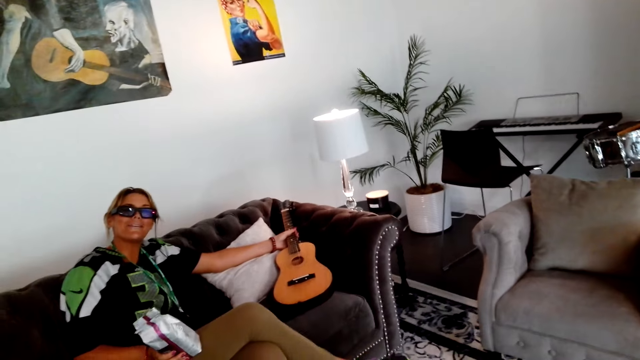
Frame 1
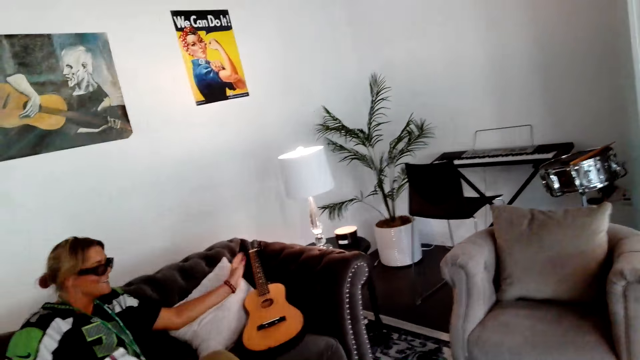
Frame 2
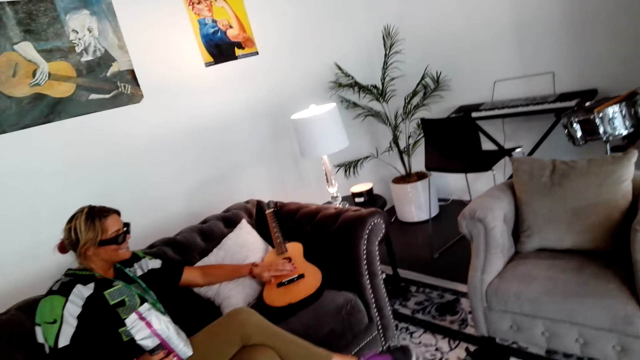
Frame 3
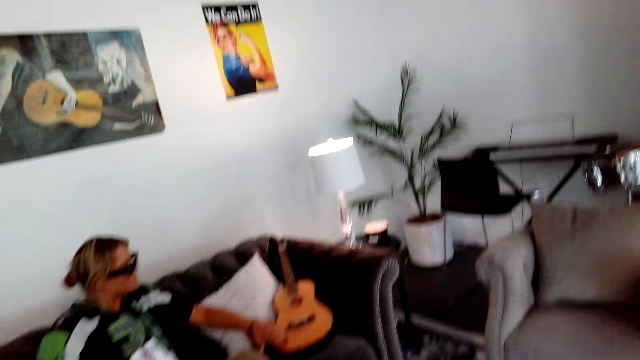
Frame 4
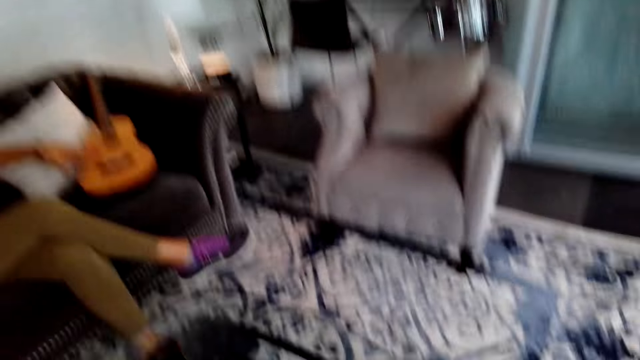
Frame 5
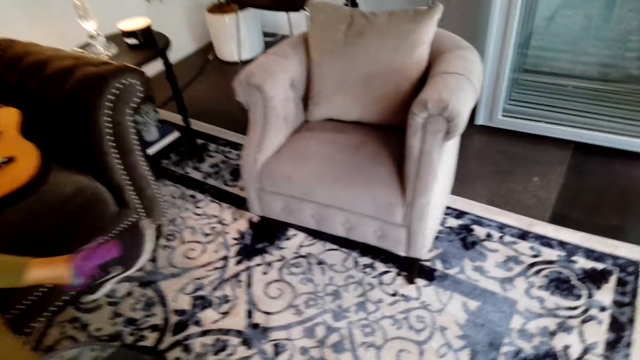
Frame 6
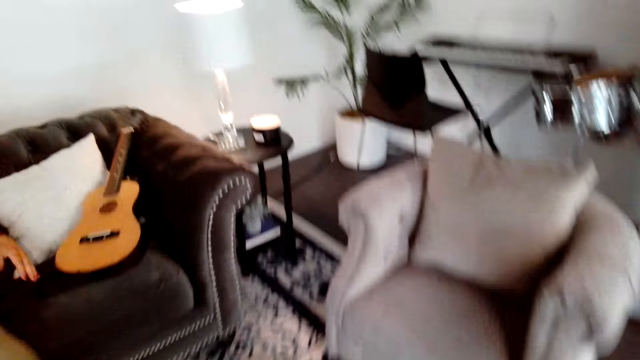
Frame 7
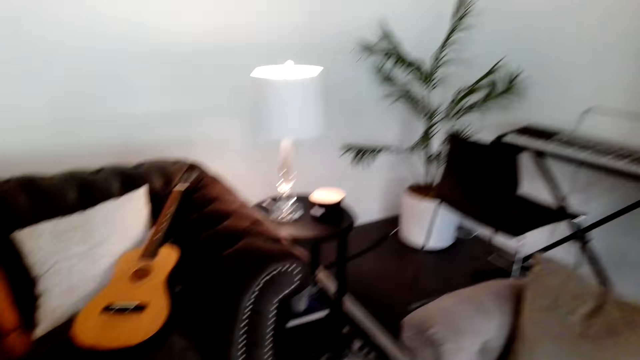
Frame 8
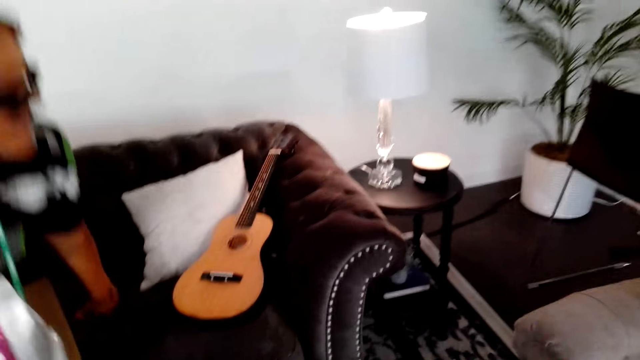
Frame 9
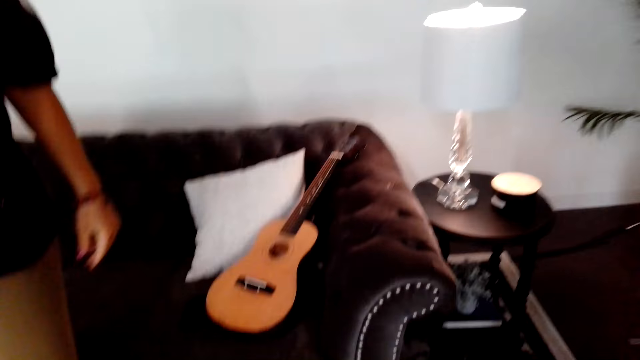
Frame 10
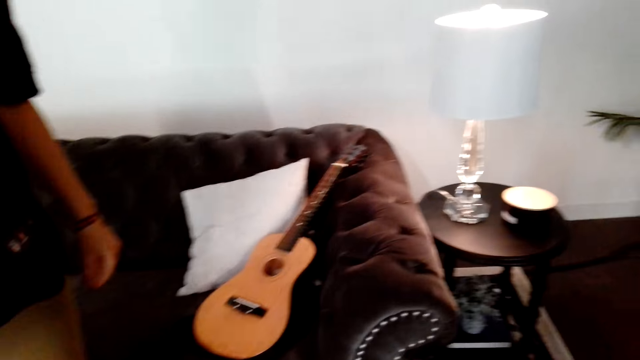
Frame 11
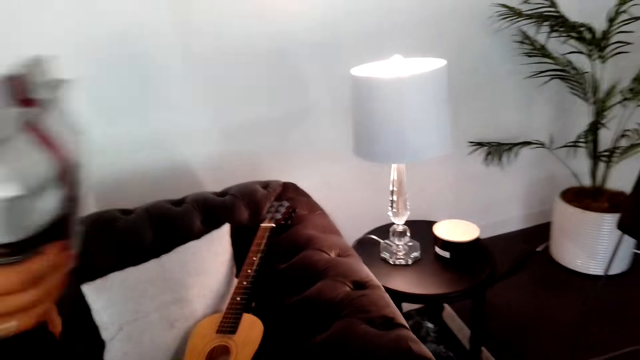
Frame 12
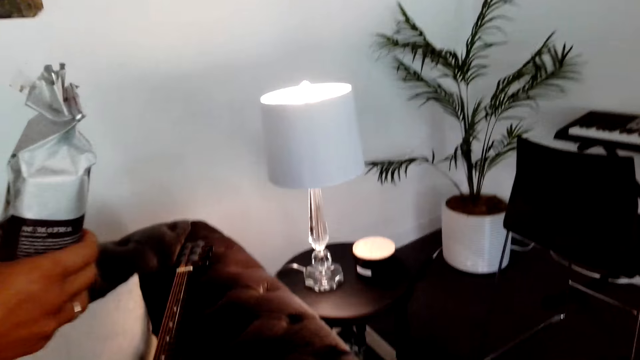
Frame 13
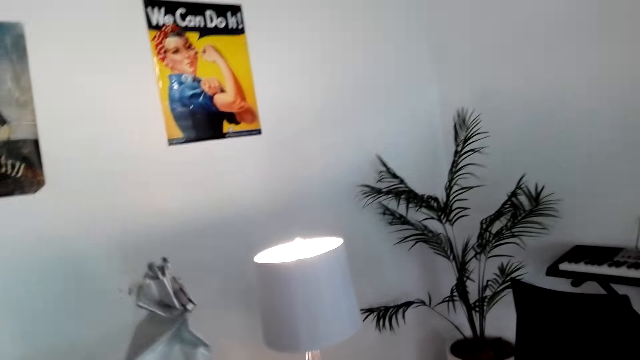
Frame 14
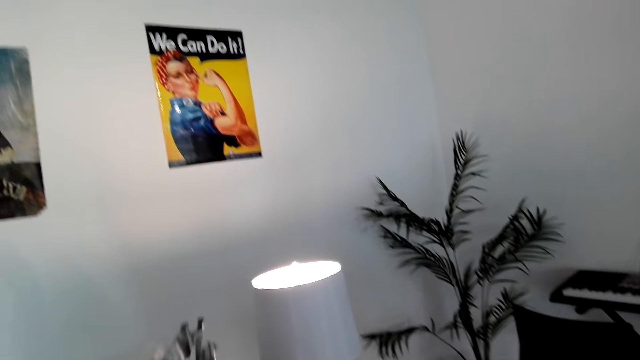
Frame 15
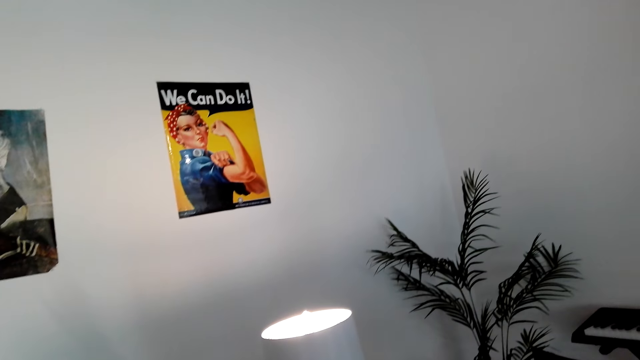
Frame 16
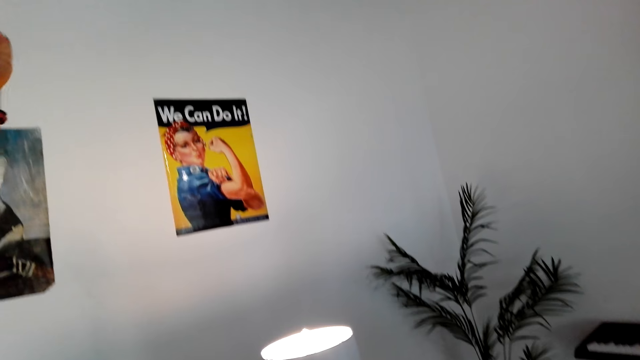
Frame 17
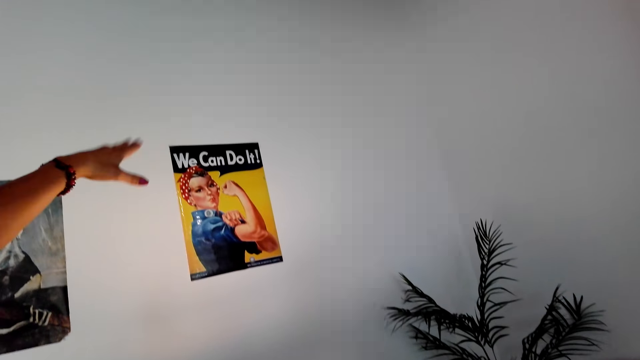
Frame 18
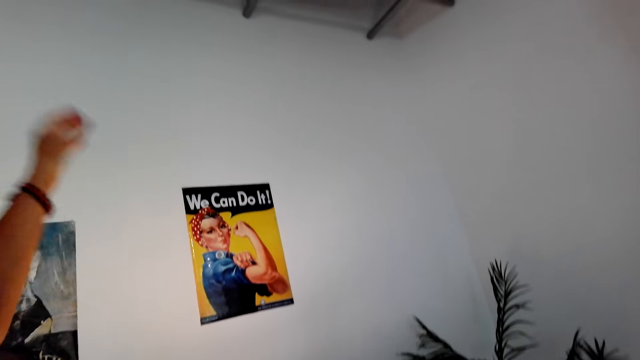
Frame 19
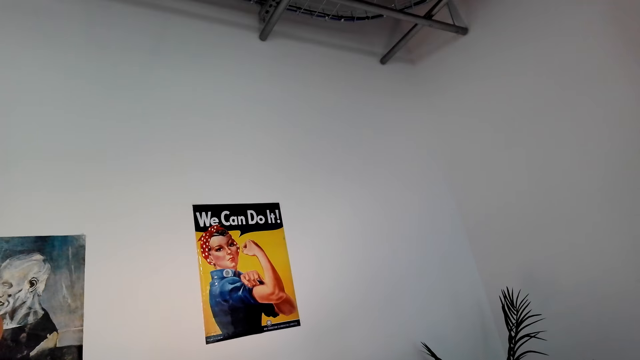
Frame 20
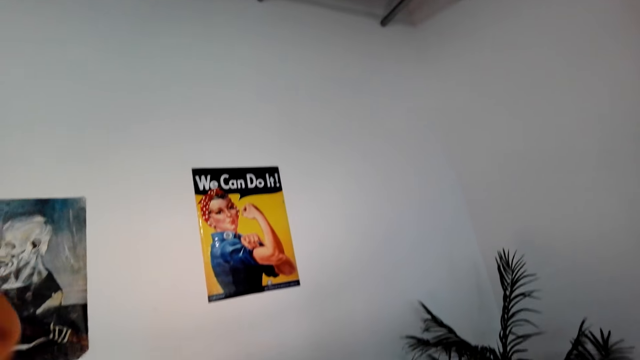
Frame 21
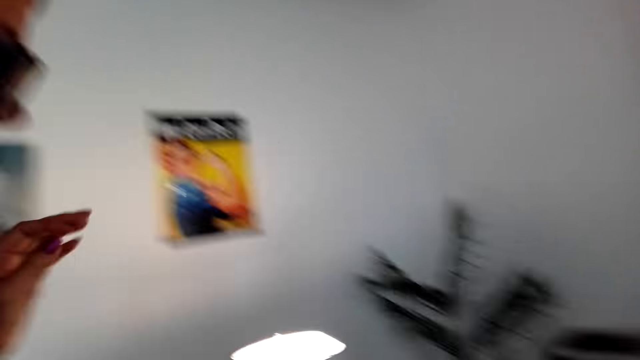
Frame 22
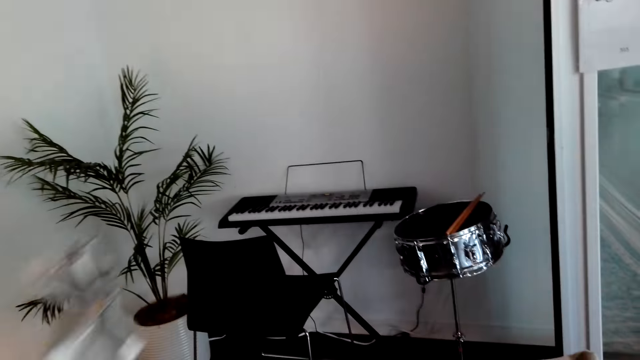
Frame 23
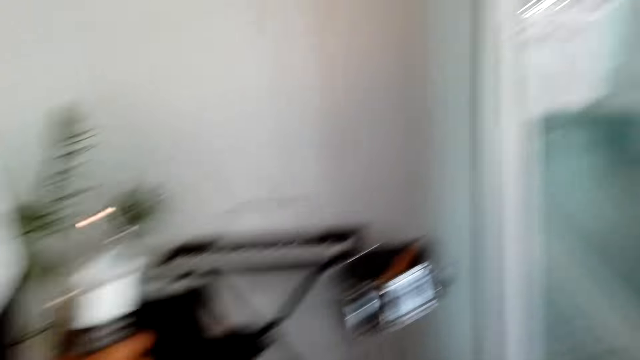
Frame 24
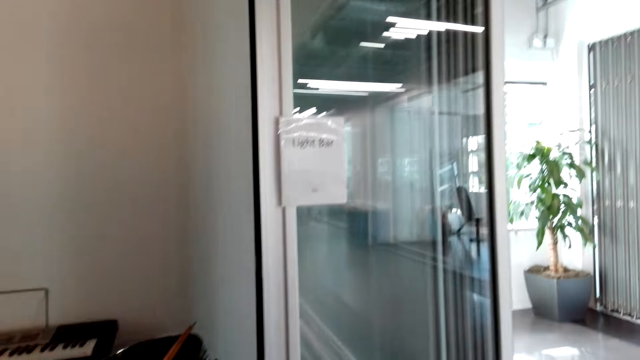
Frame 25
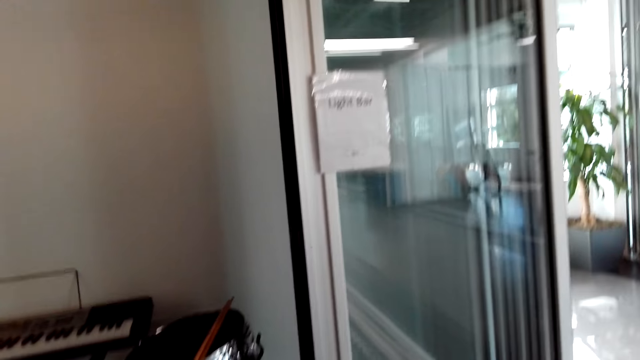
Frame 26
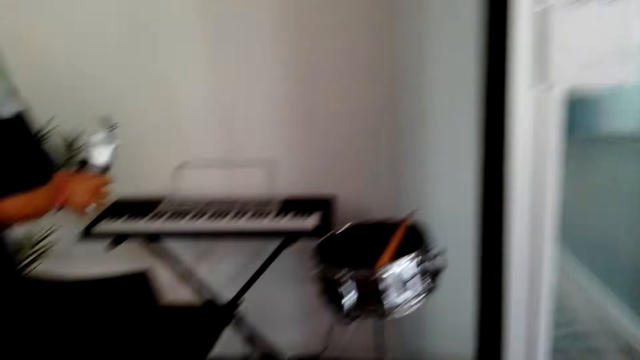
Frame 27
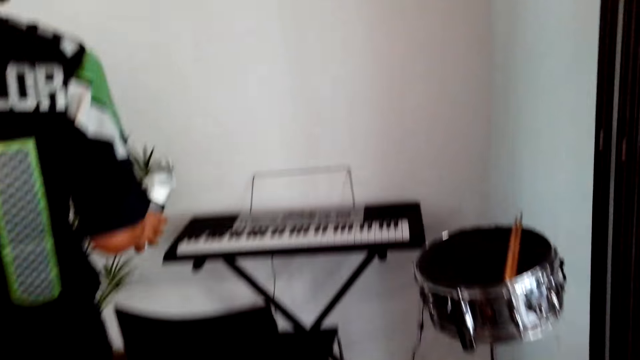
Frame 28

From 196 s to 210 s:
A woman touches a guitar. The woman talks to the camera wearer. The camera wearer walks and talks to the woman. The woman stands from the chair and talks to the camera wearer. The camera wearer talks to the woman. The woman talks to the camera wearer. The camera wearer talks to the woman. The woman talks to the camera wearer.

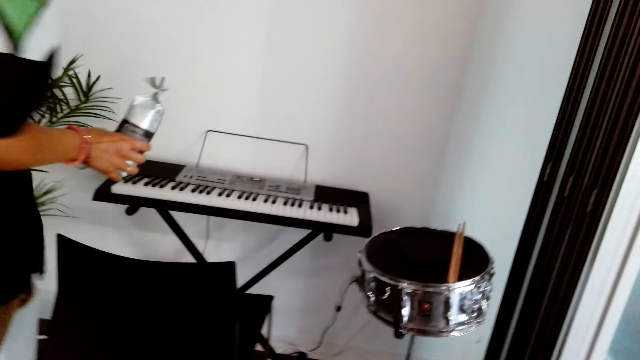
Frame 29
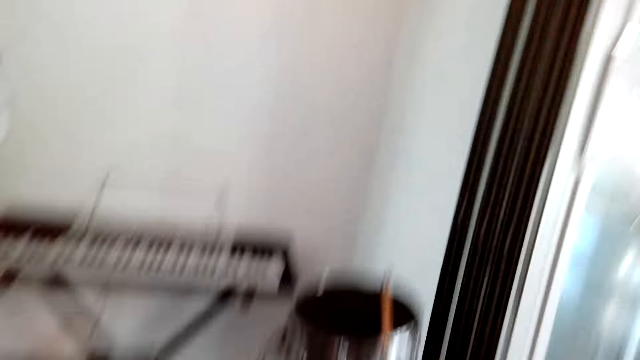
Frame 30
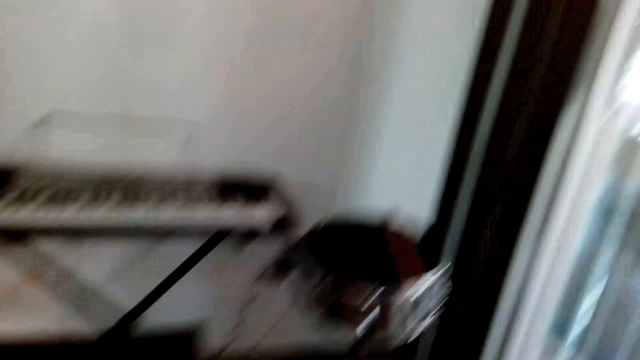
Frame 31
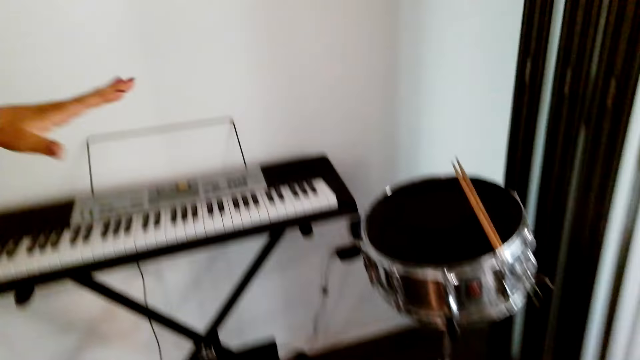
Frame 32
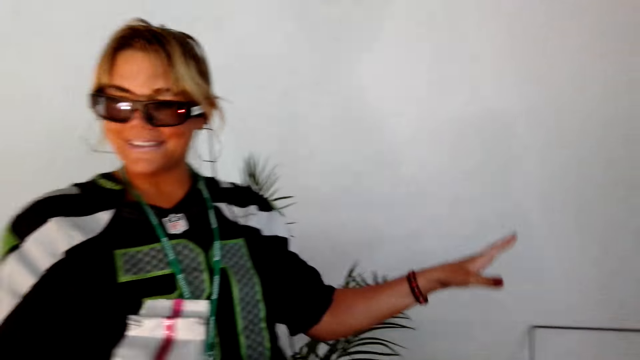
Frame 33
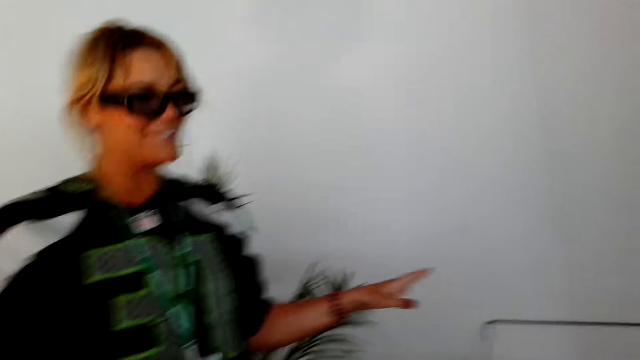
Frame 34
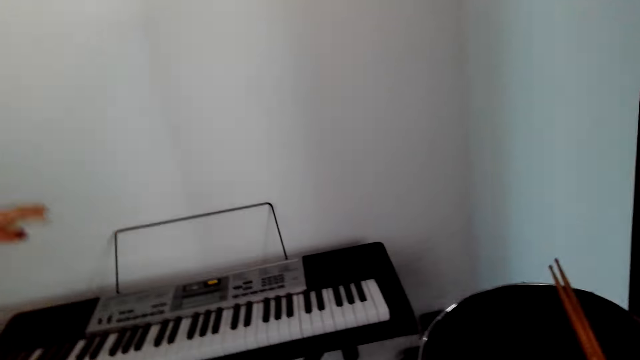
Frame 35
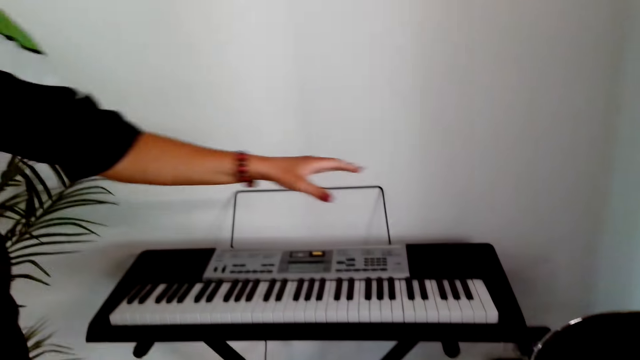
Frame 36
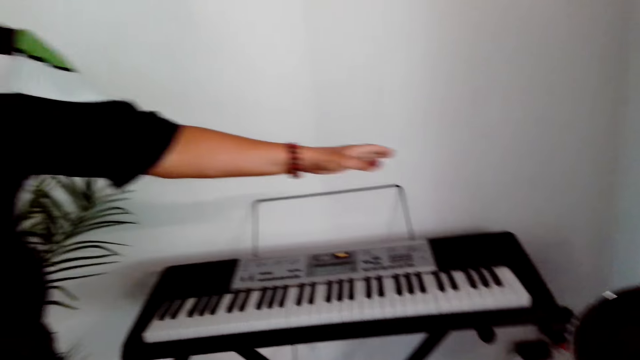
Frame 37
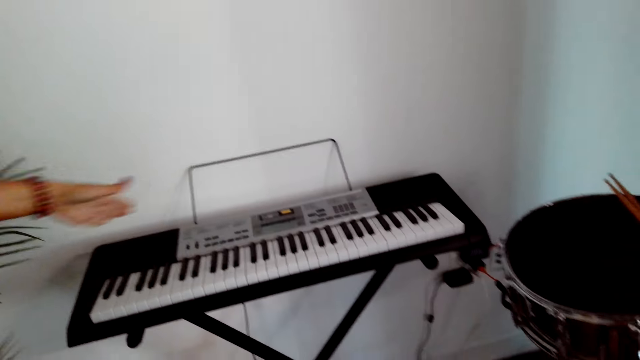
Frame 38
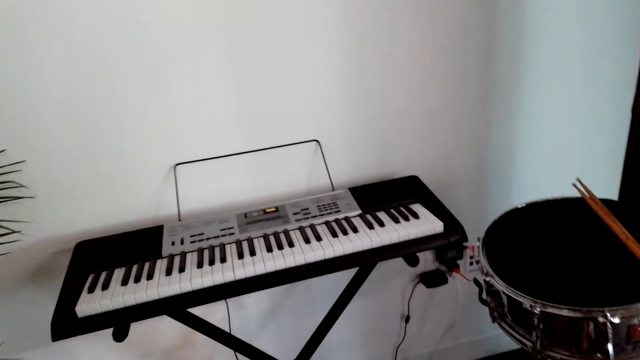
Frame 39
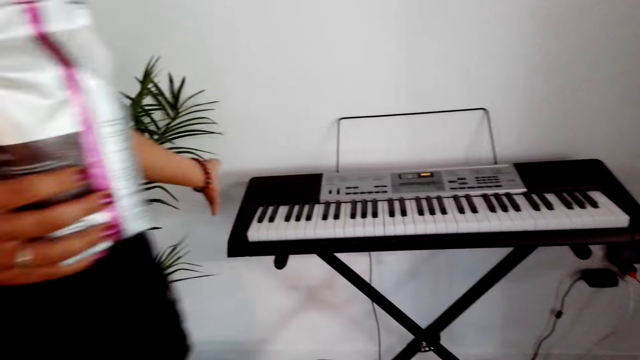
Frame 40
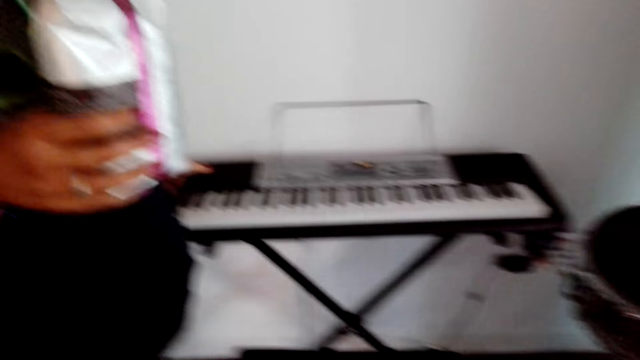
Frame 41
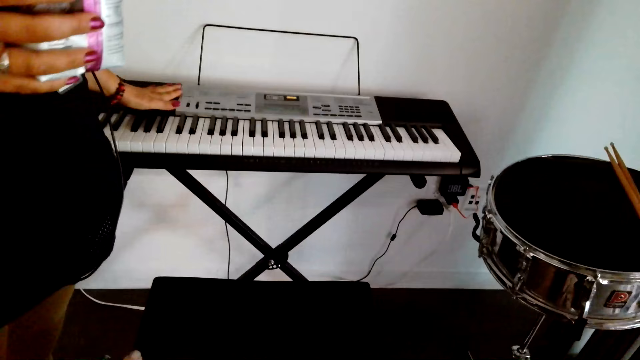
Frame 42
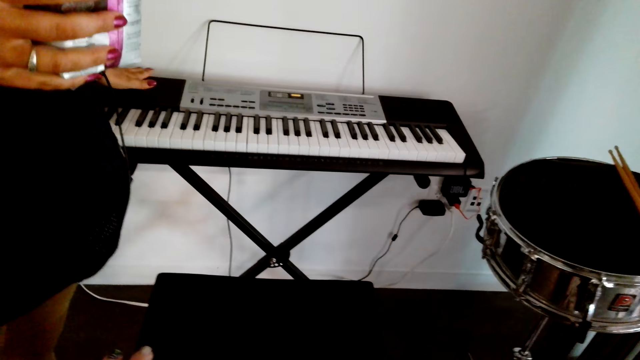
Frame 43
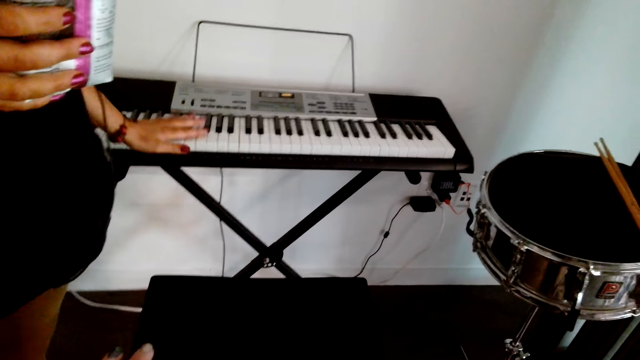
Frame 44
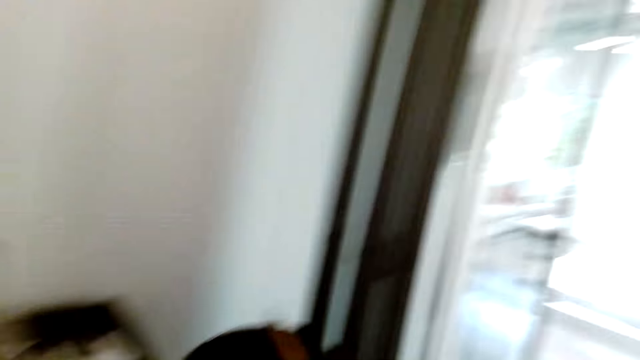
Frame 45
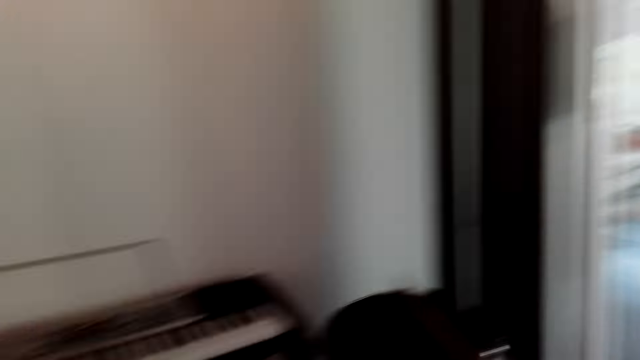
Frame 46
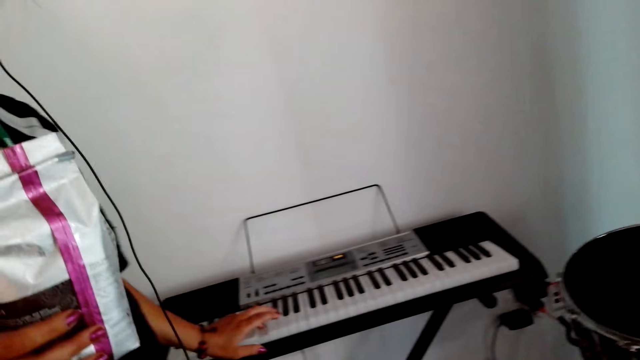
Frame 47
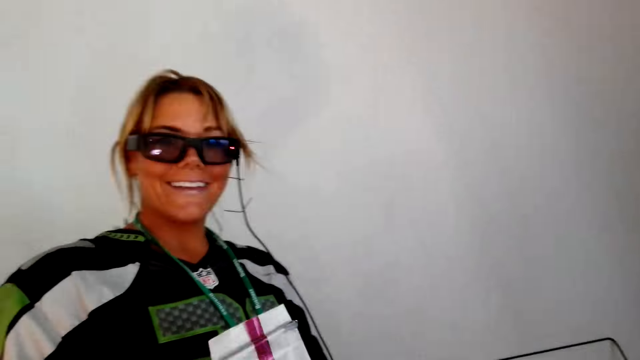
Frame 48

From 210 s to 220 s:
The camera wearer laughs. A woman laughs. The camera wearer talks to the woman. The woman talks to the camera wearer. The camera wearer looks at the piano and talks to the woman. The woman talks to the camera wearer. The woman talks to the camera wearer again and touches the piano with the left hand. The woman talks to the camera wearer. The camera wearer talks to the woman.
